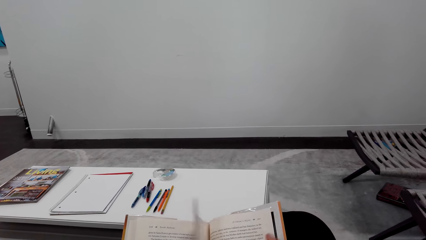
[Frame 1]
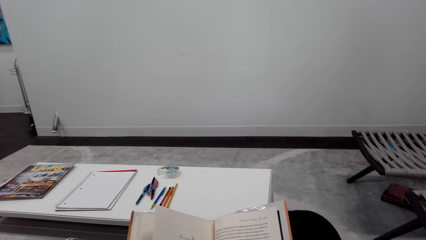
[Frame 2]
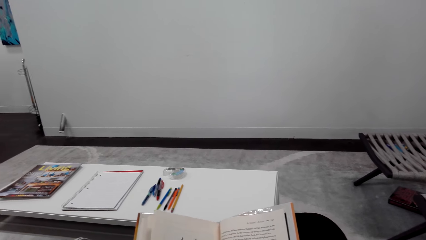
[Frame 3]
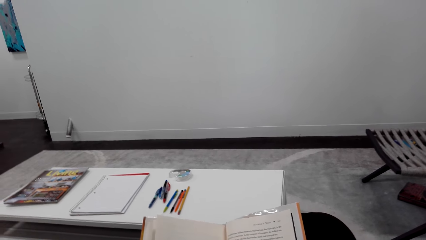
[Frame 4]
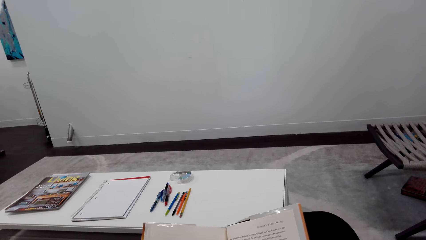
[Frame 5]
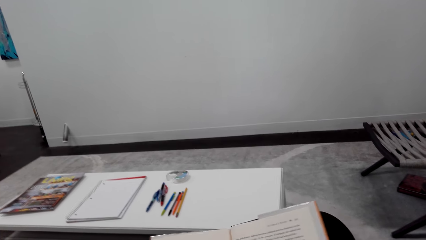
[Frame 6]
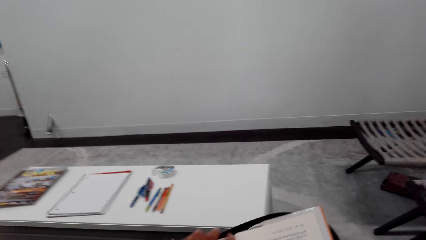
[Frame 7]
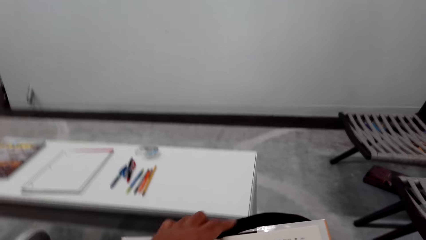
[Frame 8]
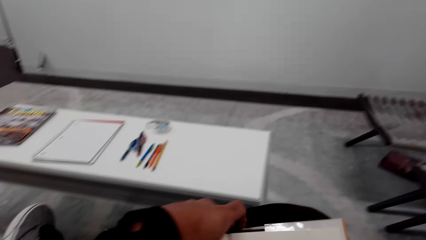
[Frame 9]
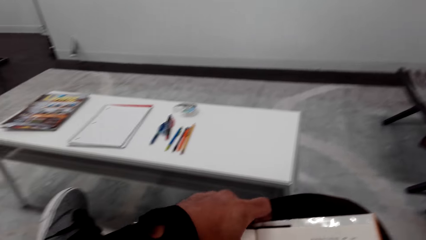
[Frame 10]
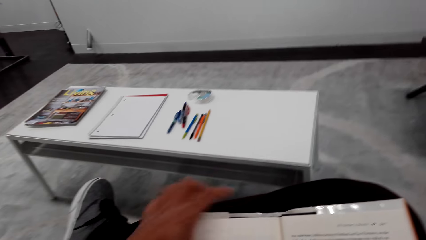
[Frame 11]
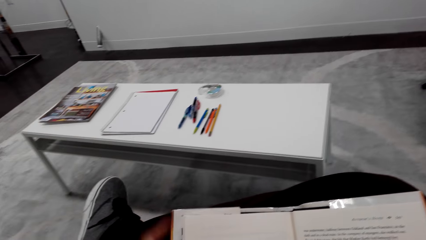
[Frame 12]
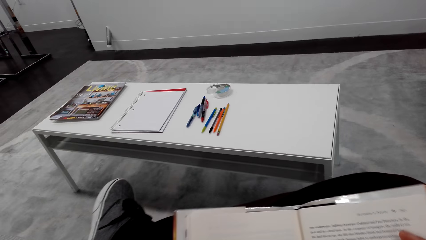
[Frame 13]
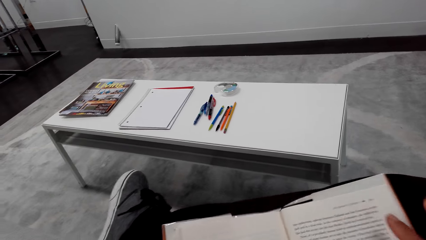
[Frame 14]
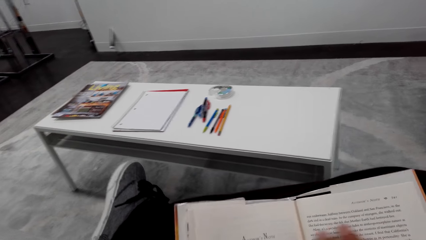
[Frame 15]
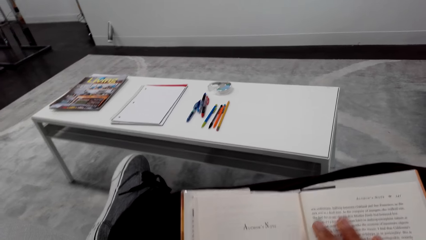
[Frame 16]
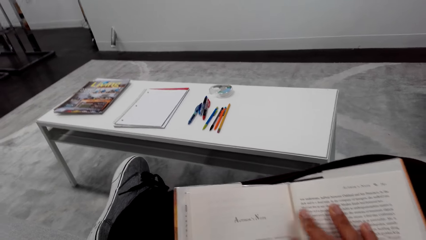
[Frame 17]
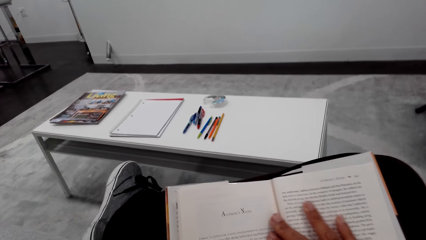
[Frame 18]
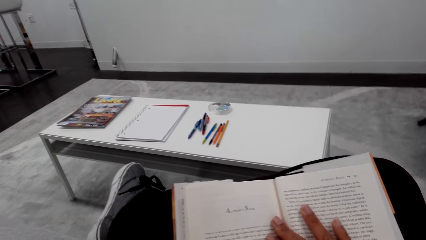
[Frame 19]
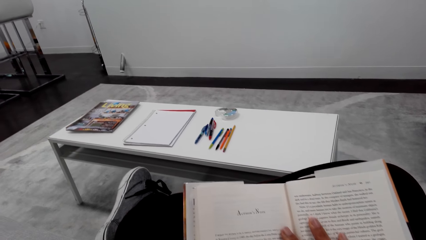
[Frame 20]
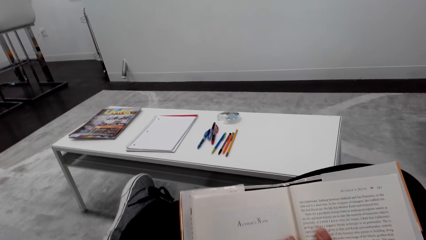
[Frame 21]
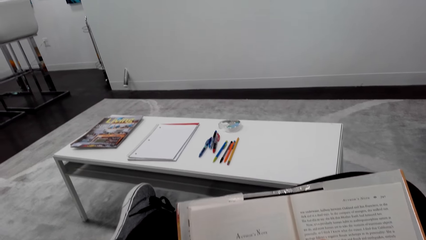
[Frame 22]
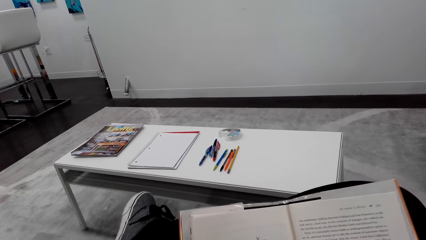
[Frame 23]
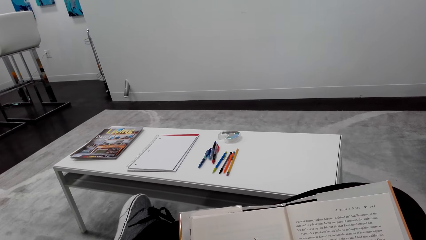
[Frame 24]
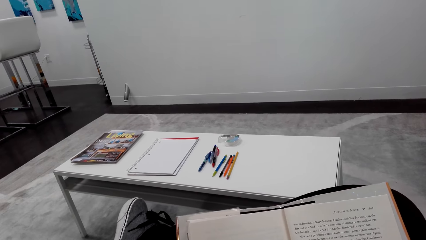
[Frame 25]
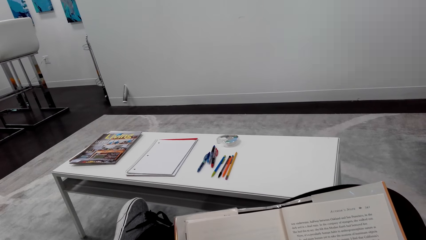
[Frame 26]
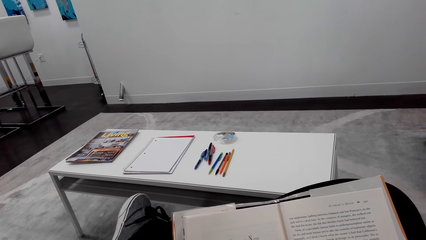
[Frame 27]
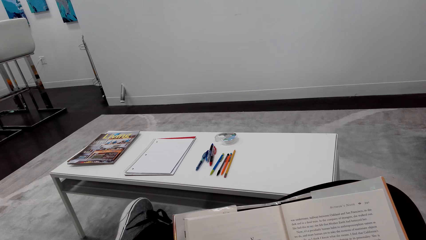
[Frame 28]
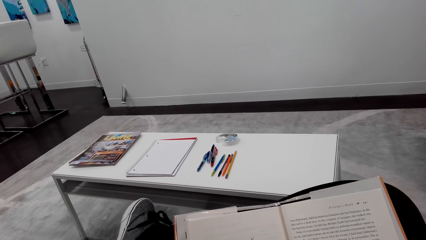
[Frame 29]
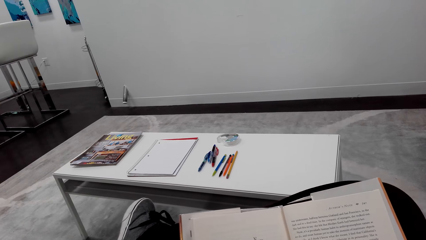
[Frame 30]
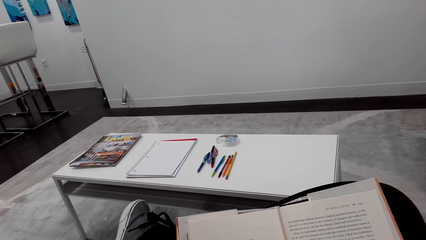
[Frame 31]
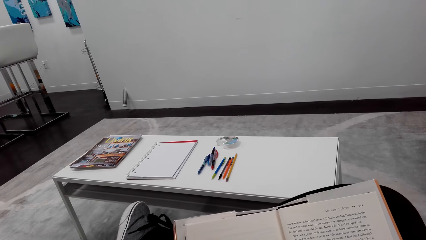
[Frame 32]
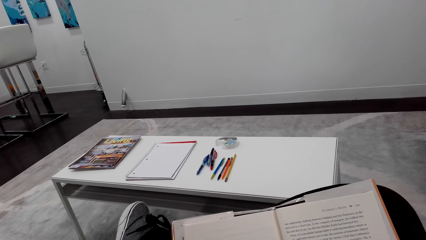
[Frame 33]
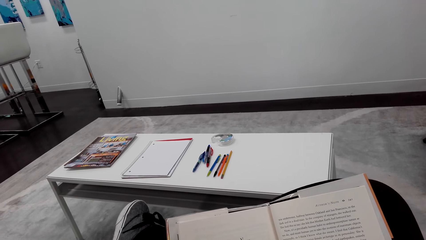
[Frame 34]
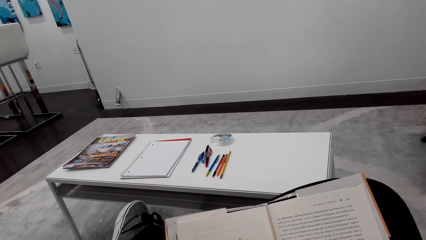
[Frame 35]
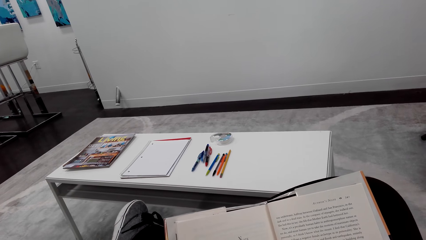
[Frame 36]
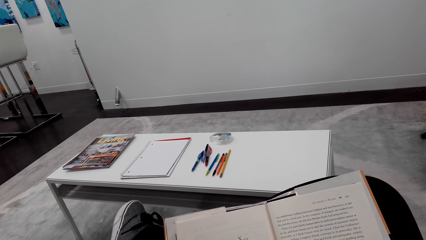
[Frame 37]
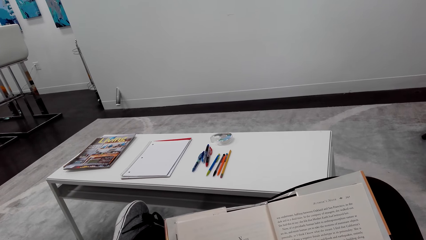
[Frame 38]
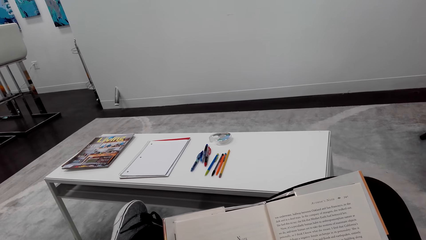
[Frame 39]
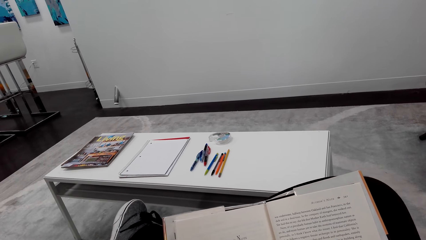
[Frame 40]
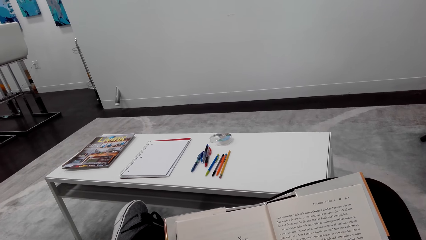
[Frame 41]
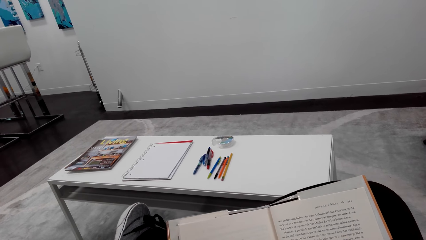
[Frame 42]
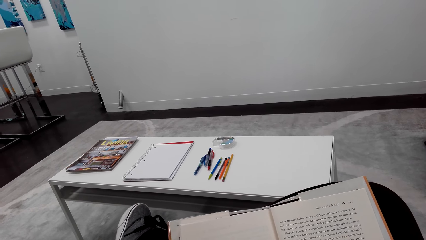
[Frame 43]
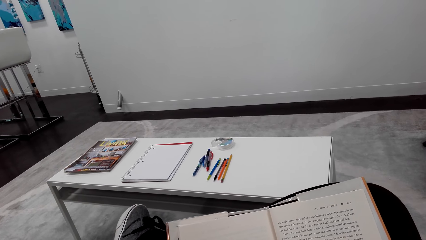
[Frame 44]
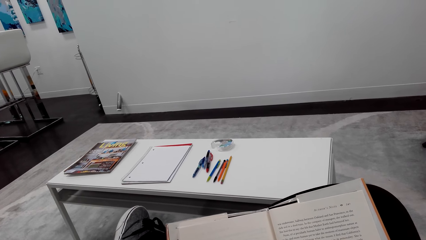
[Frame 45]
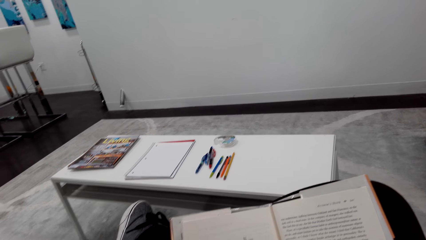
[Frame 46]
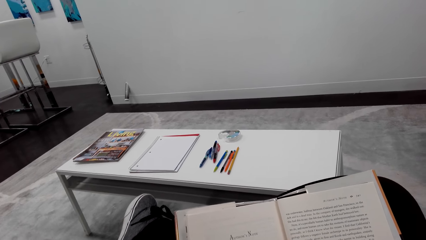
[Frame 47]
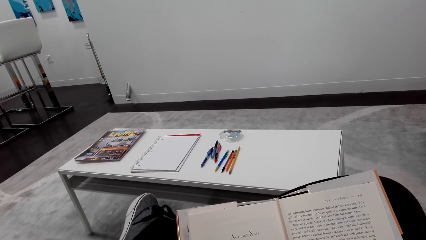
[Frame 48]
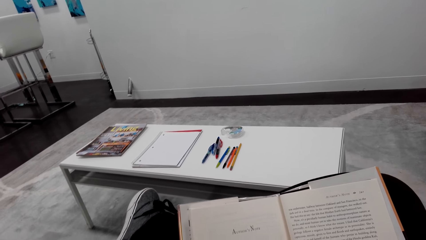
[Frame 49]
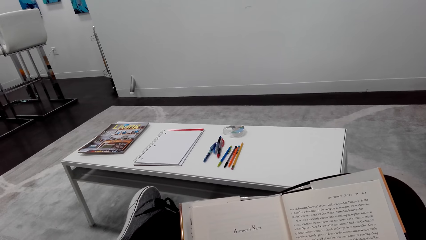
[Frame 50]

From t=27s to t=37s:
The camera wearer reads the book.

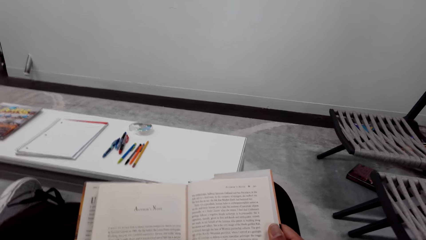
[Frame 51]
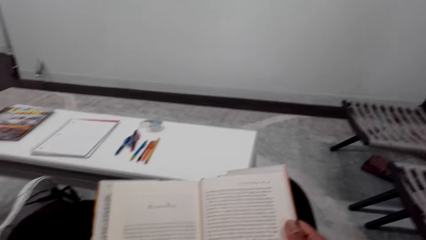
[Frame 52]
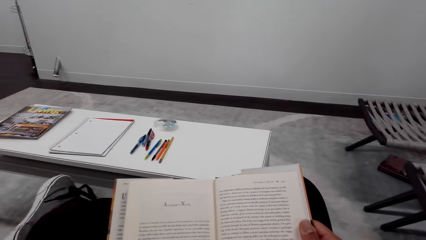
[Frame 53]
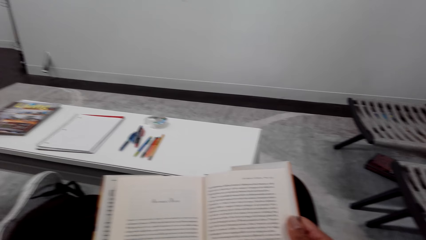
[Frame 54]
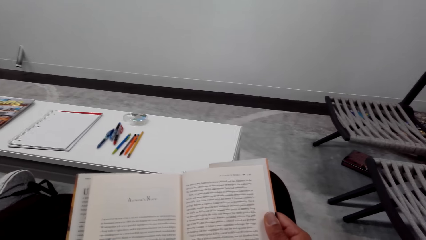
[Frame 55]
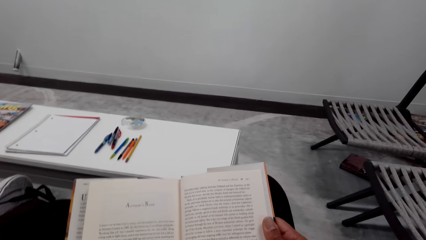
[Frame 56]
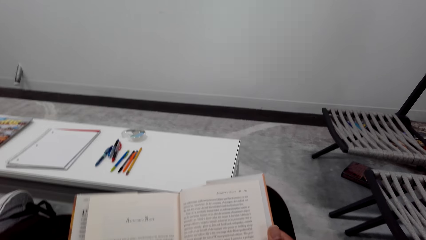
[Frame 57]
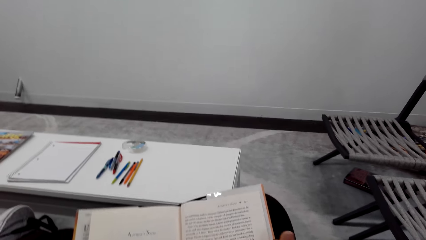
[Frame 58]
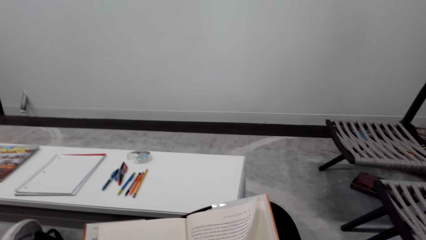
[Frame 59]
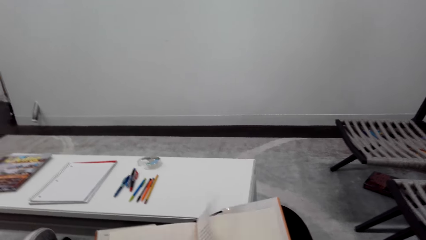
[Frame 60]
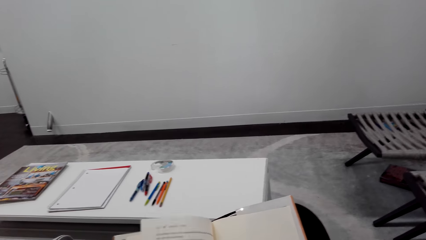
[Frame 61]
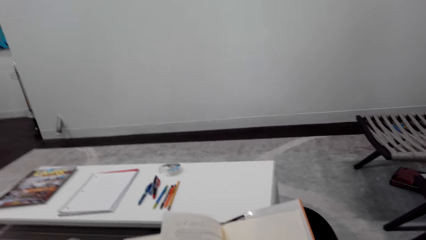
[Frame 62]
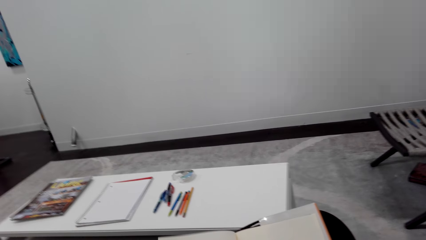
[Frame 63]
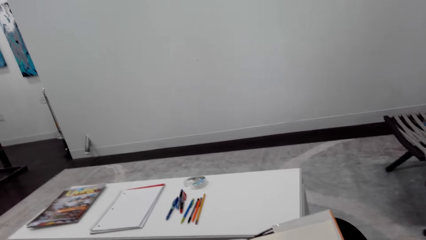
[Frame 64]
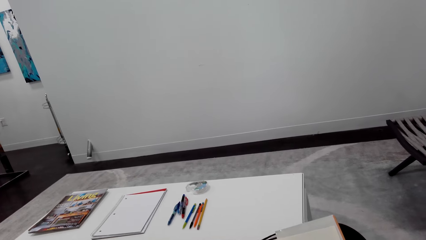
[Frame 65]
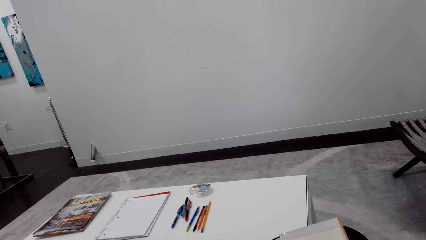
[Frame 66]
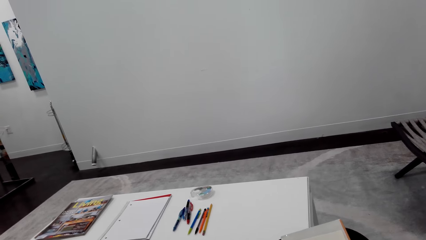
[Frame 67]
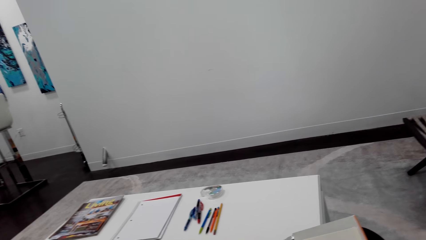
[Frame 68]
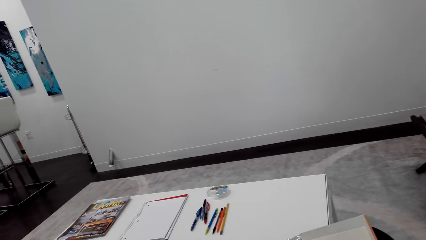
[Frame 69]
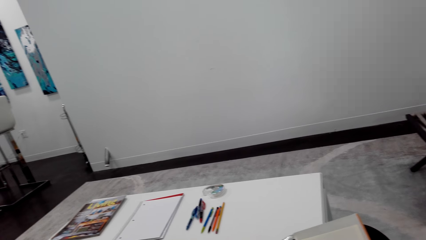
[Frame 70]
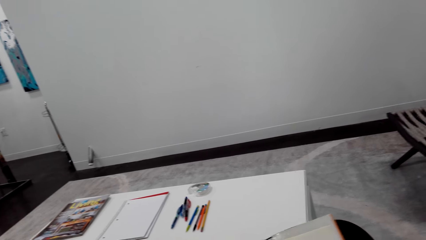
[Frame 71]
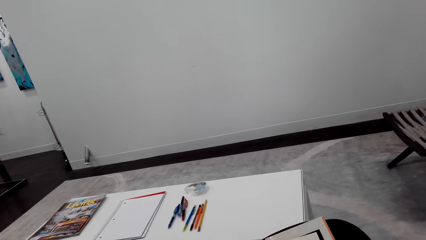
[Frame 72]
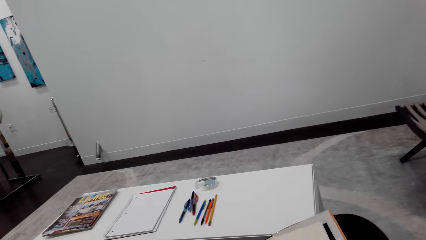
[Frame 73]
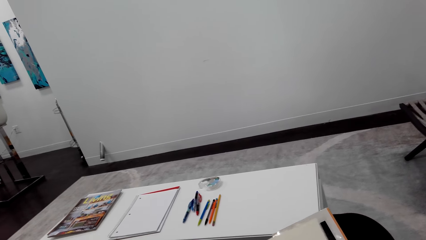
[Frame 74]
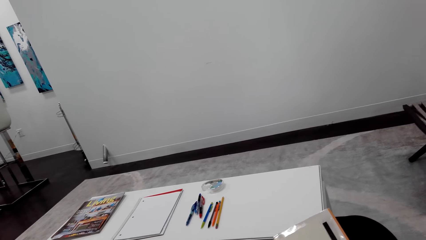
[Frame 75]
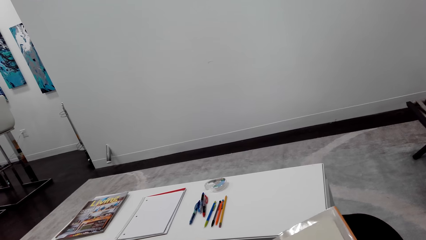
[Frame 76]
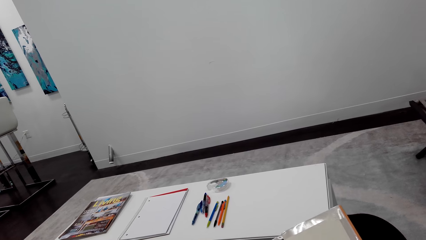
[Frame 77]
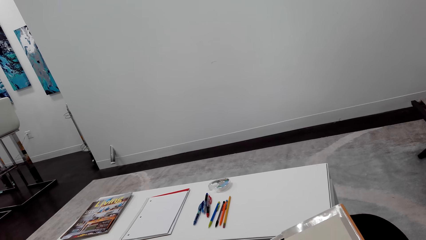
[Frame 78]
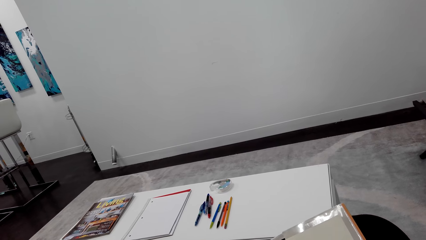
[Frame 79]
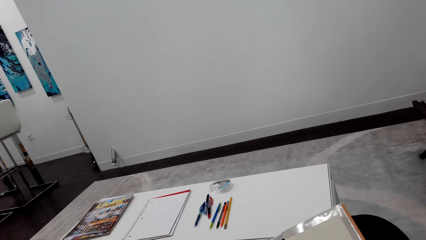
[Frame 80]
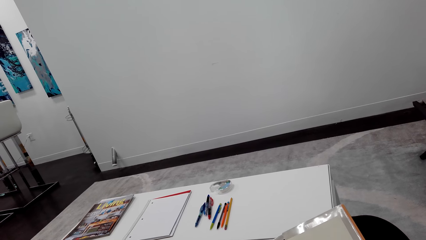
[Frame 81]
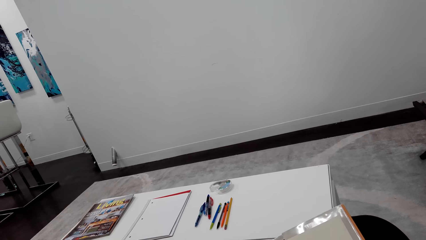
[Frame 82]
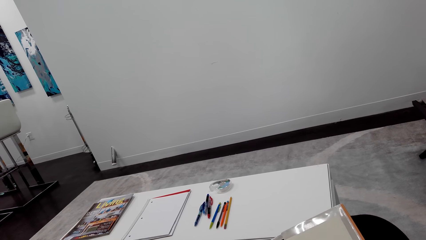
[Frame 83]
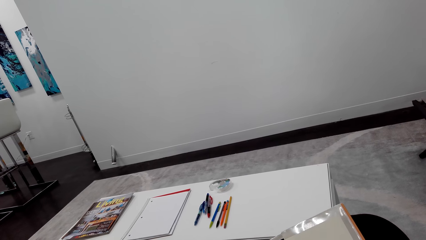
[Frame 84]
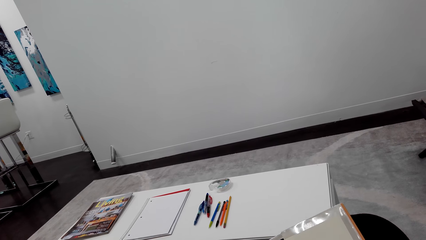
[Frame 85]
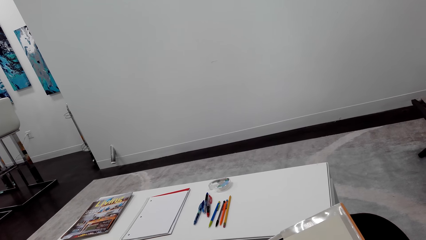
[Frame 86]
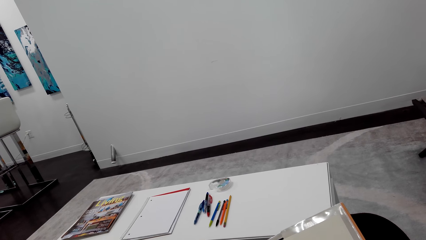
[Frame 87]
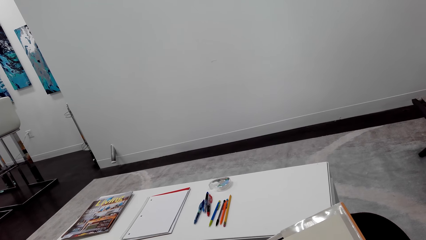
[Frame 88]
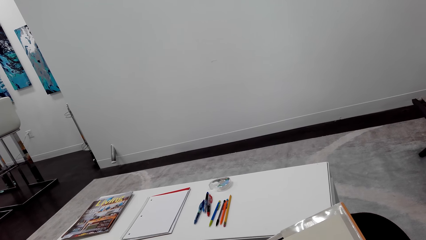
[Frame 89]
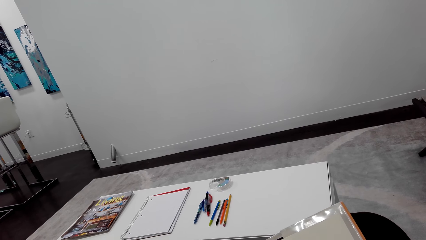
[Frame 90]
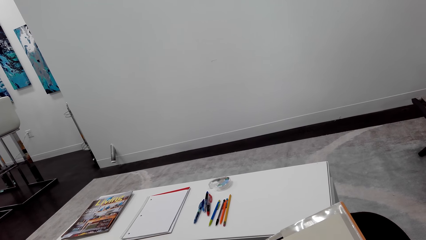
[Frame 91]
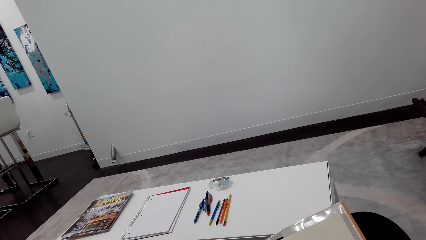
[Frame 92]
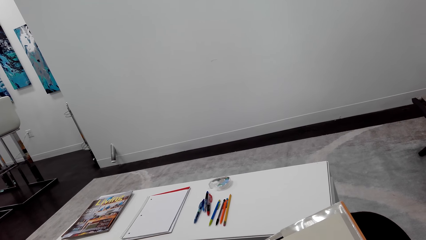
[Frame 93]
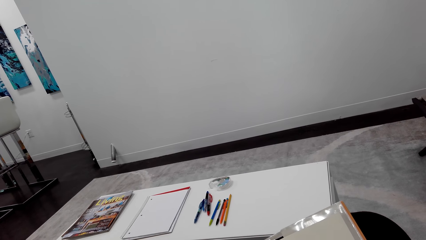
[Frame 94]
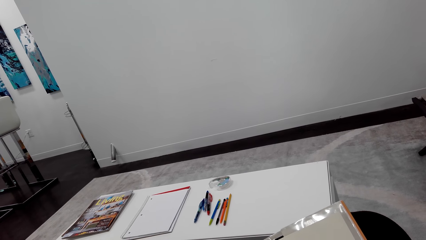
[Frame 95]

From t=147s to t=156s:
The camera wearer flips a page. They read the book.
